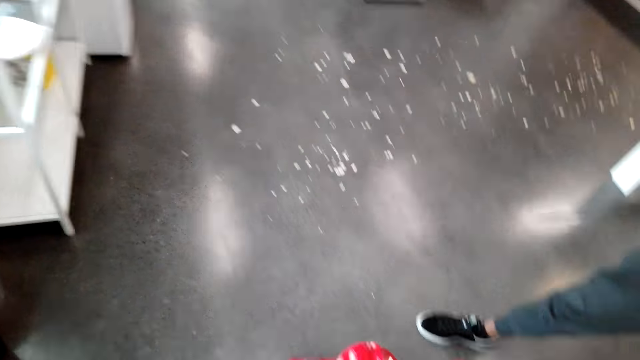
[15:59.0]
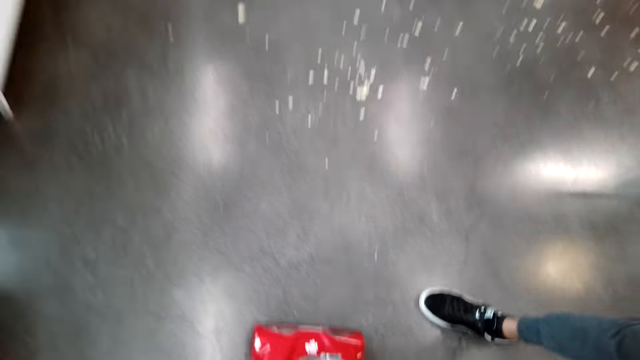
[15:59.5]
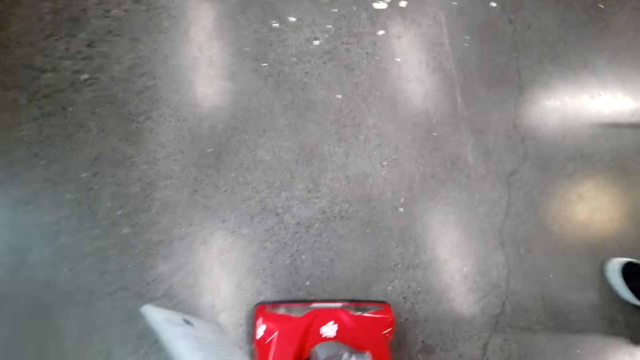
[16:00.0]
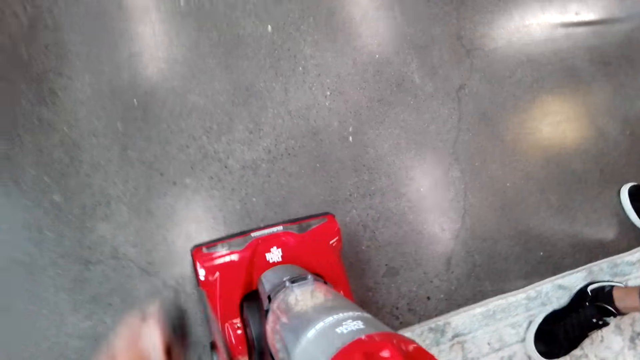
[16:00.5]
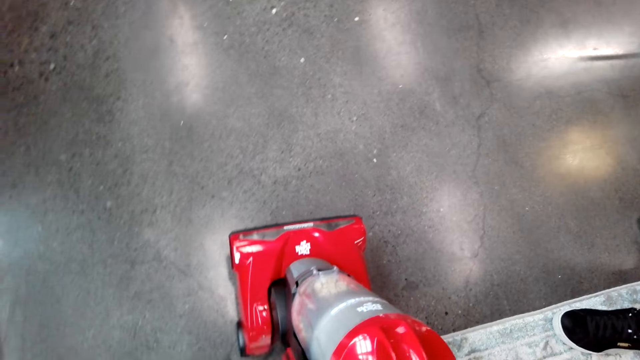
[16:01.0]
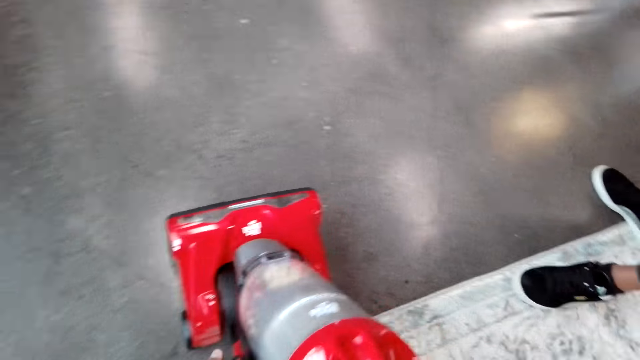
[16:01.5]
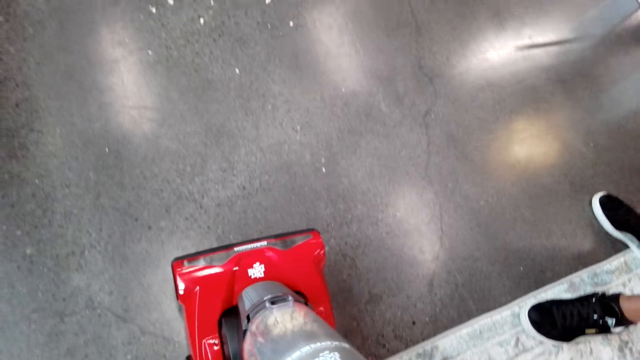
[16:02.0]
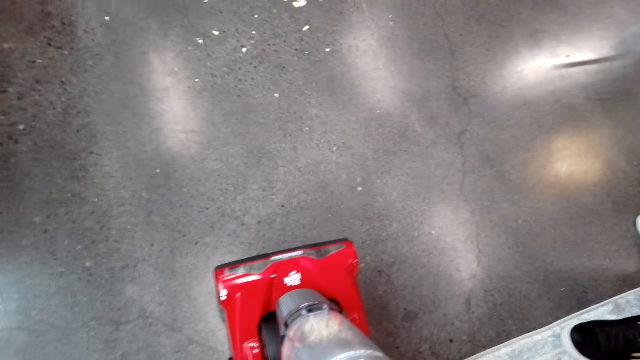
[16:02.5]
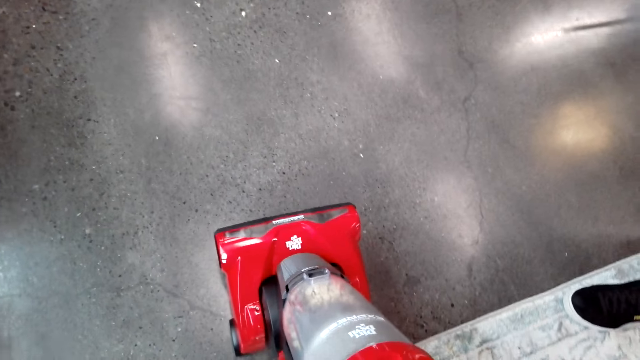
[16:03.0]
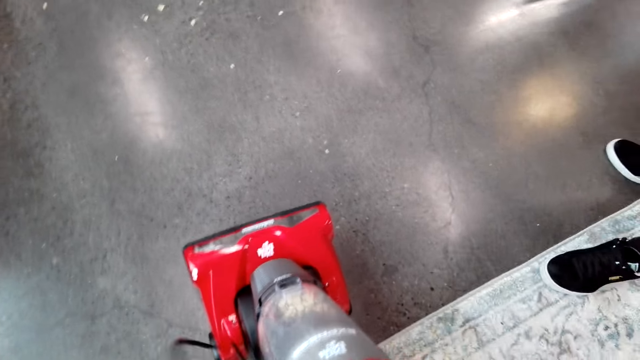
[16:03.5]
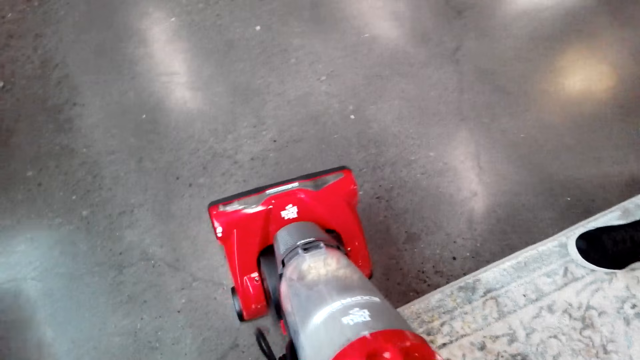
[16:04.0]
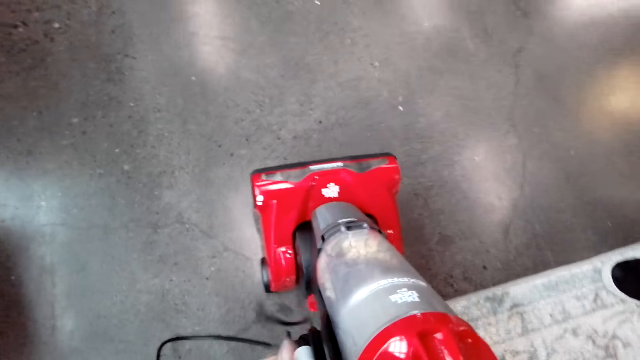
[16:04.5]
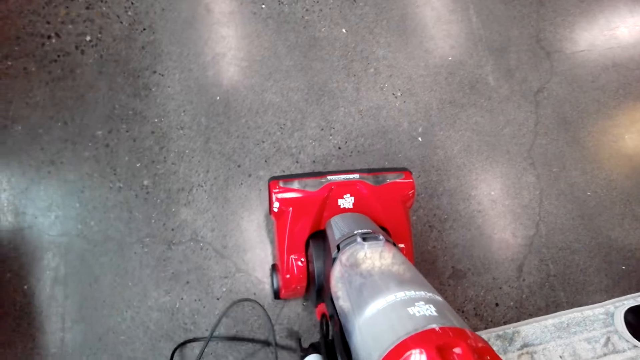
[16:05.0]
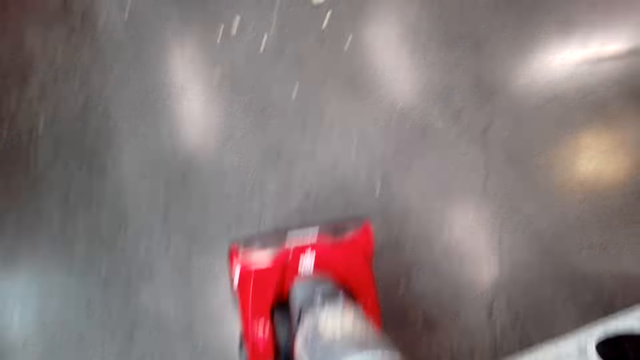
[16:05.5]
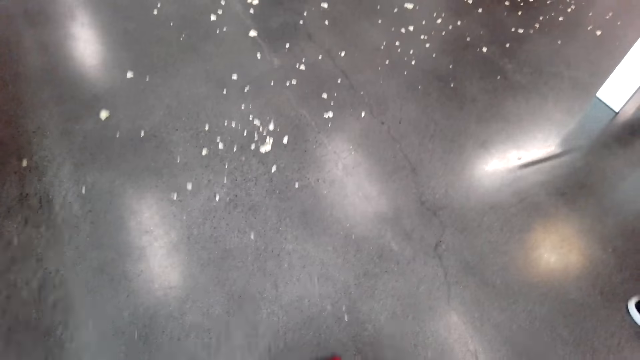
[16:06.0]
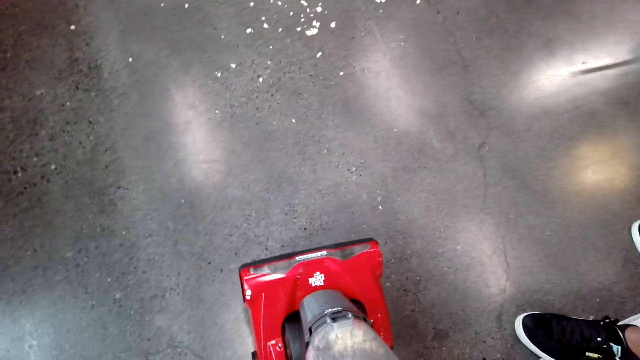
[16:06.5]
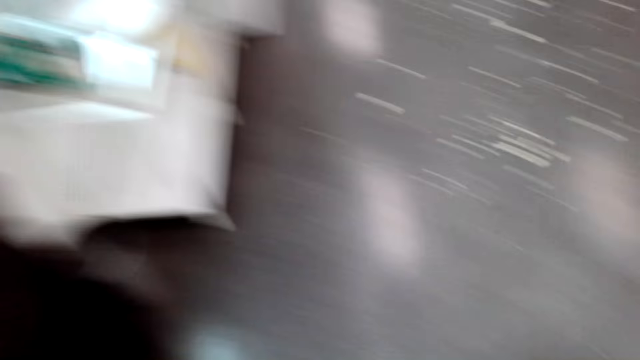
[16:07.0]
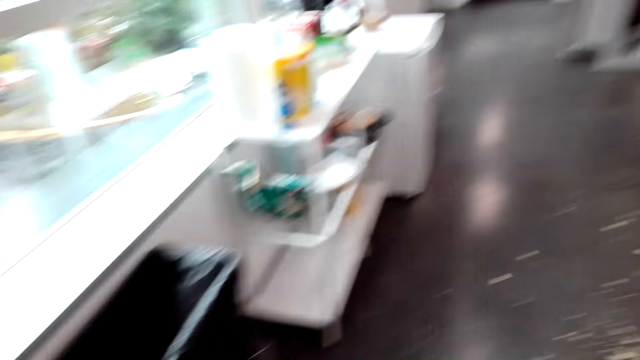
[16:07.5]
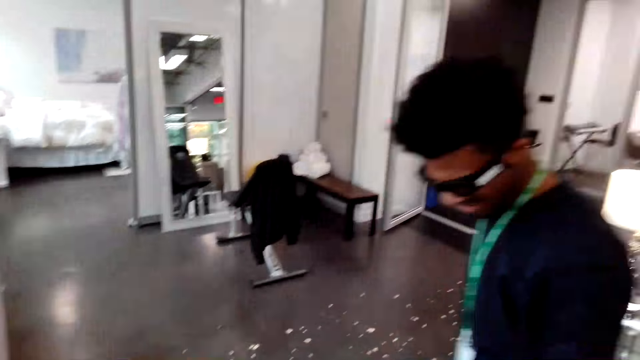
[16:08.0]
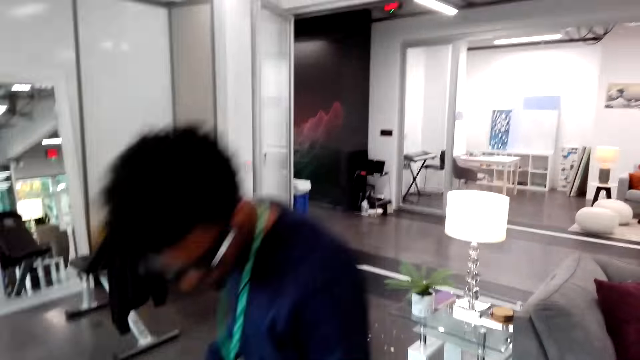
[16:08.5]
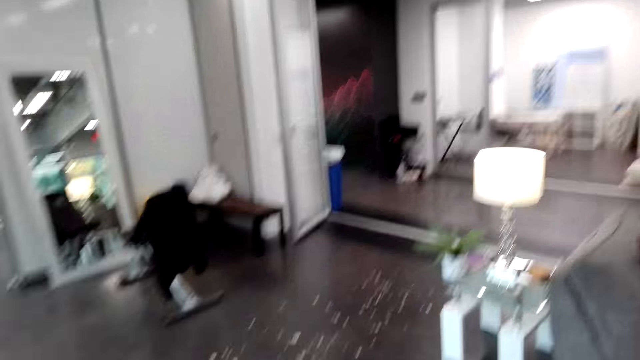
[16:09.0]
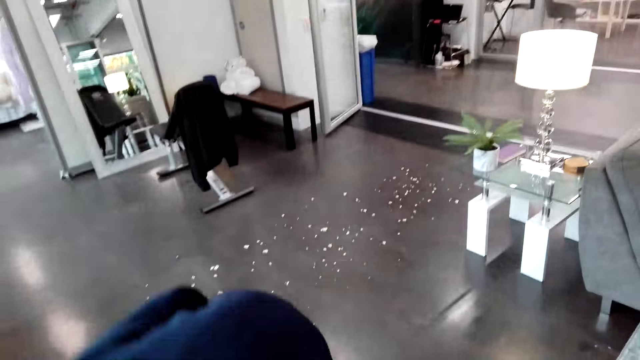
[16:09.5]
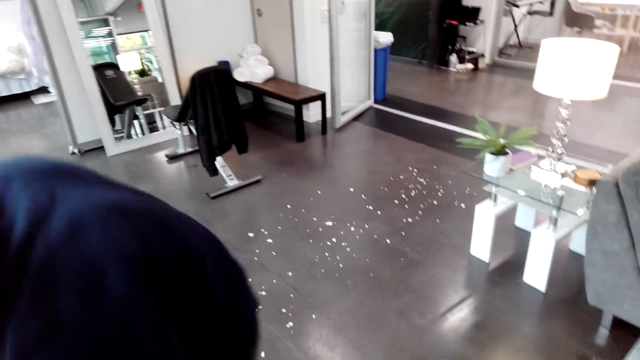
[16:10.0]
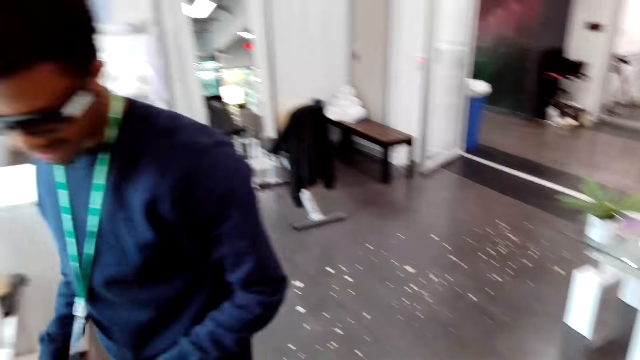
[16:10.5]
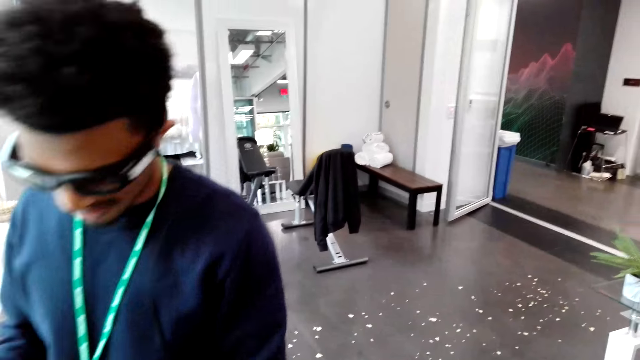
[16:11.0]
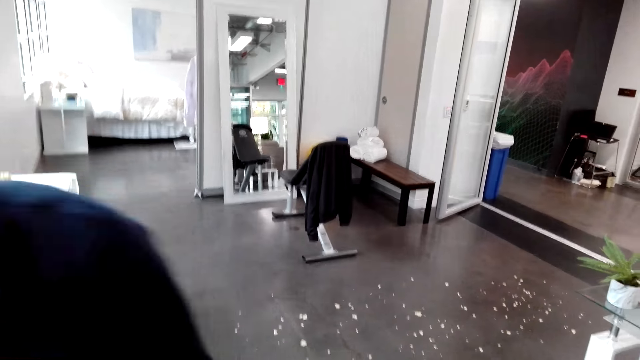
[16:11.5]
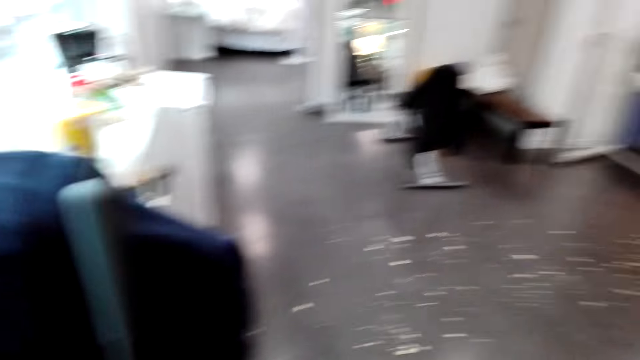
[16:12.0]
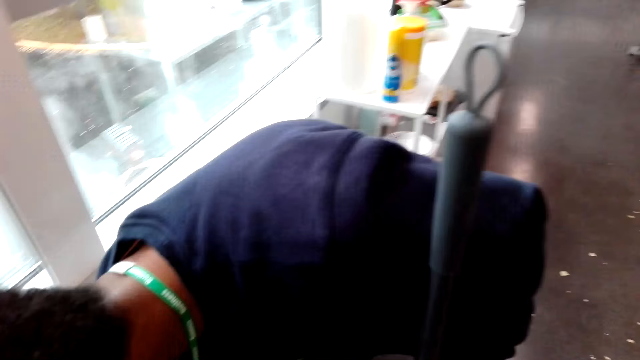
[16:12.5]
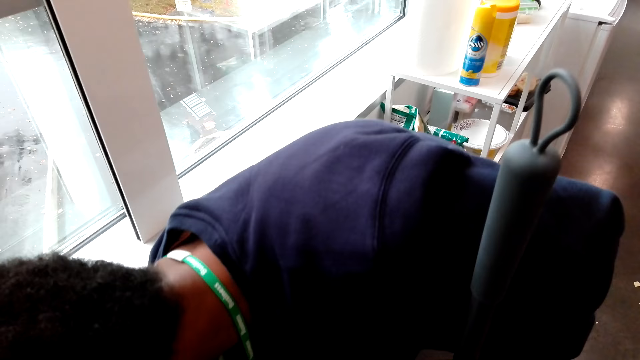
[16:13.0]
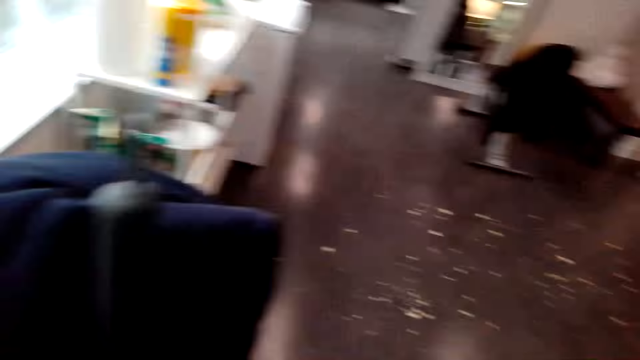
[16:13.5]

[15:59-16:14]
The camera wearer dialogues with a man. They hold a vacuum cleaner and fix the cable on the vacuum cleaner. The man bends. The man stands. The camera wearer dialogues with the man.

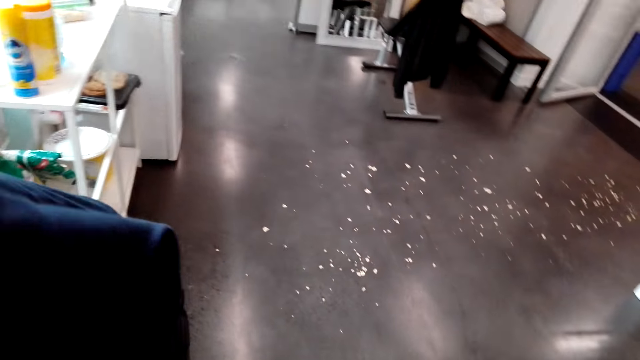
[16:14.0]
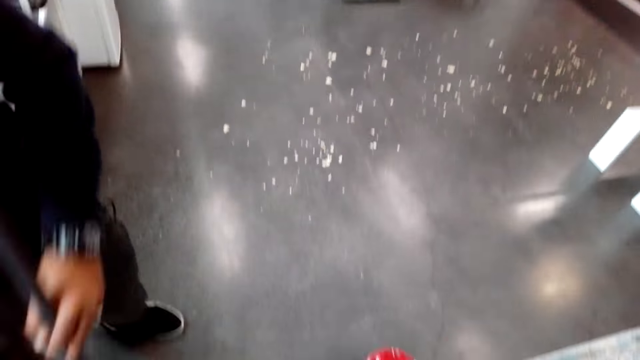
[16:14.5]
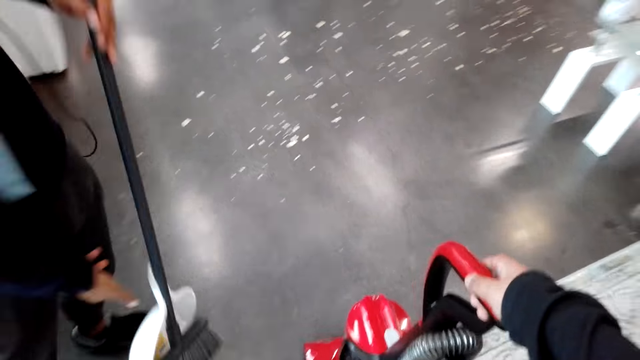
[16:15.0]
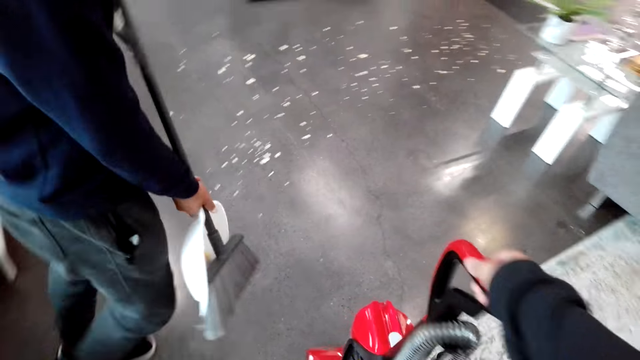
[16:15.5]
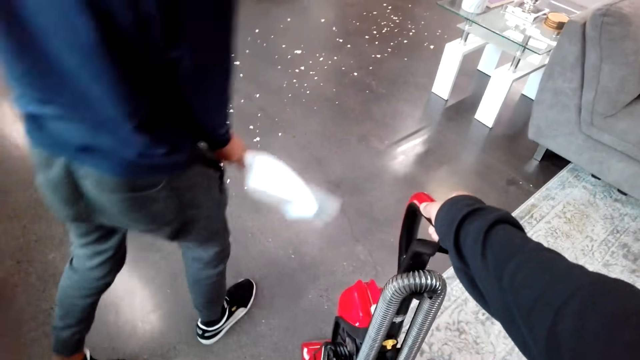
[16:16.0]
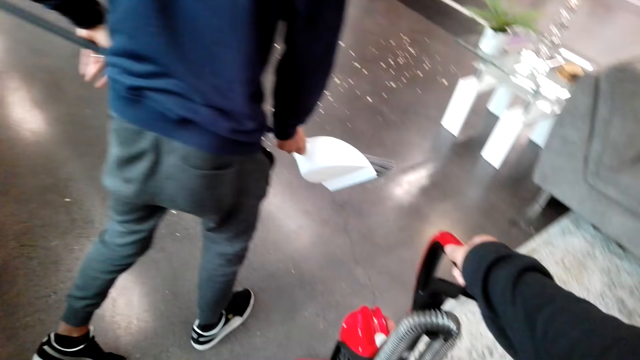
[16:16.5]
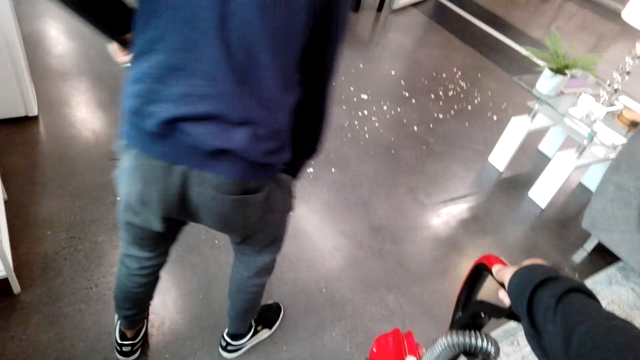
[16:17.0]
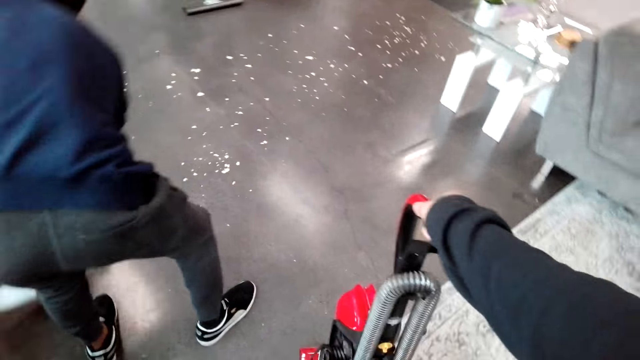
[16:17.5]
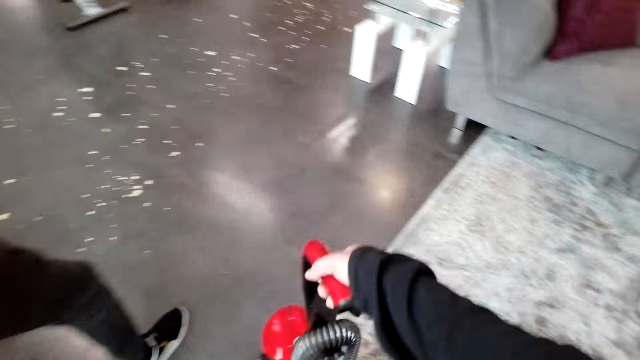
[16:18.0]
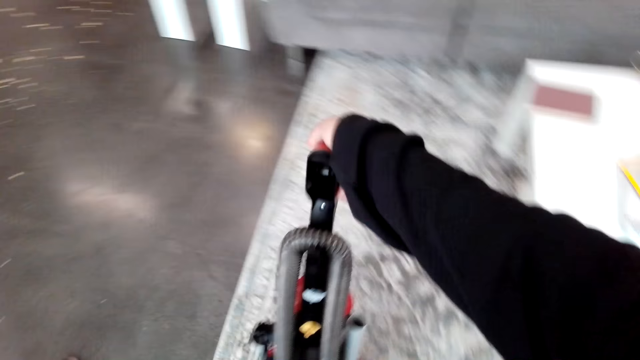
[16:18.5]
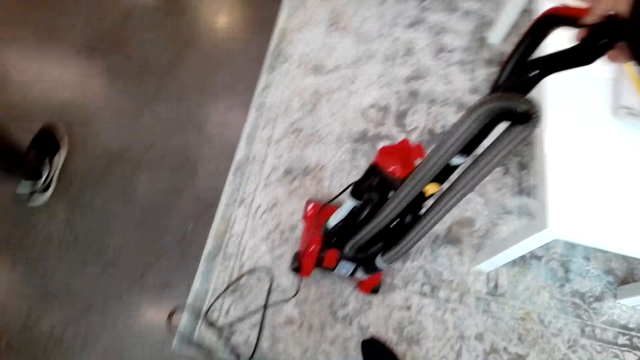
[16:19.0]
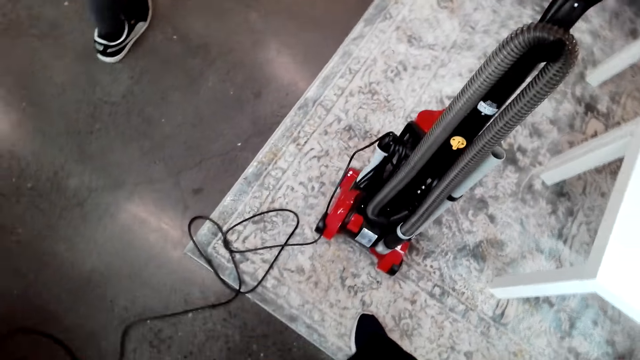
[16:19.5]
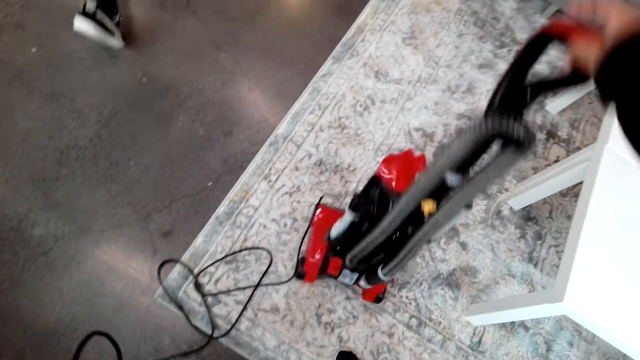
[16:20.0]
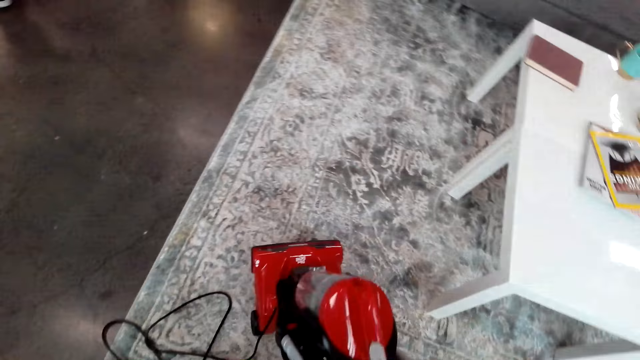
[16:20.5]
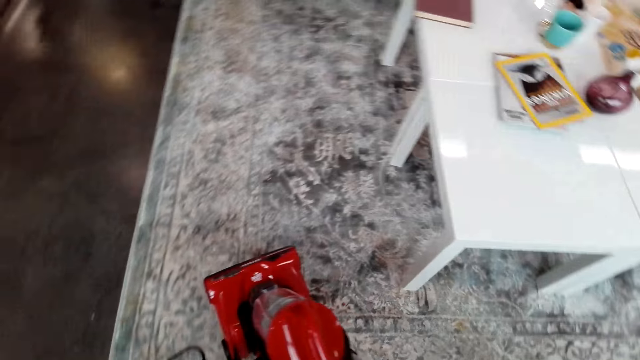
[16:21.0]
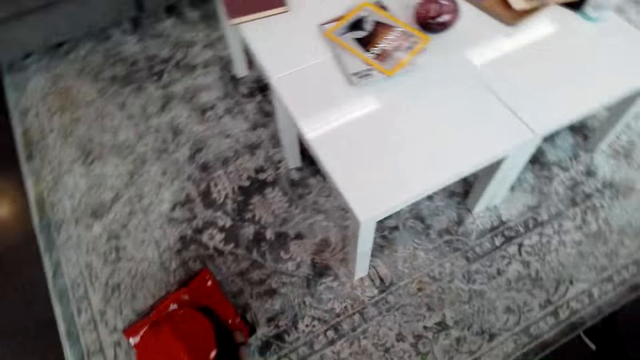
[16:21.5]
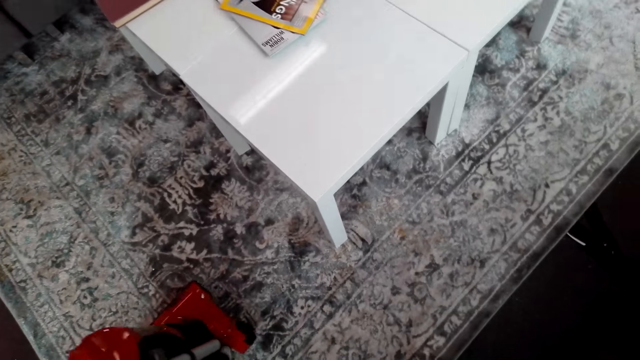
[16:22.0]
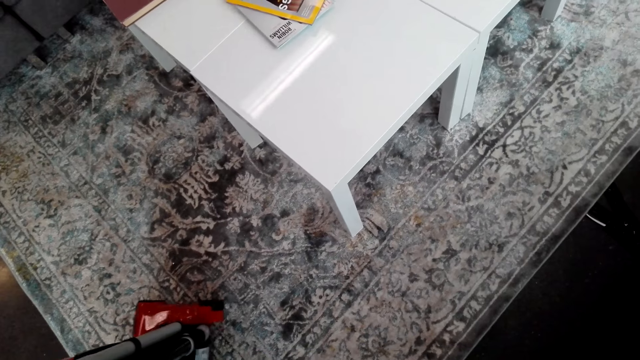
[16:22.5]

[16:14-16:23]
A man picks up a broom or mop. The man sweeps. The camera wearer lifts a vacuum cleaner.
